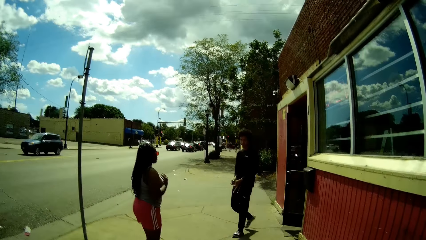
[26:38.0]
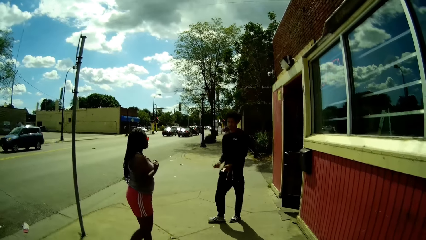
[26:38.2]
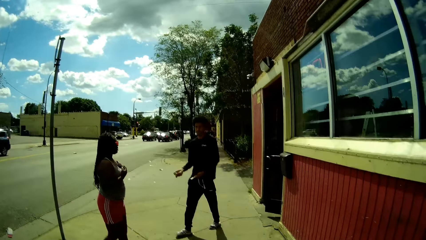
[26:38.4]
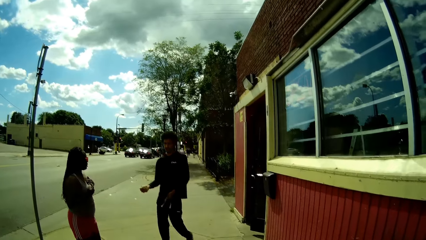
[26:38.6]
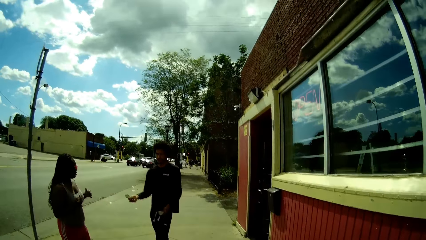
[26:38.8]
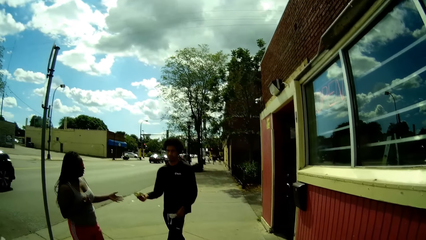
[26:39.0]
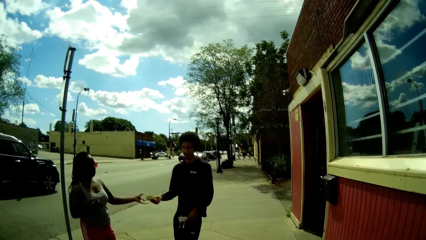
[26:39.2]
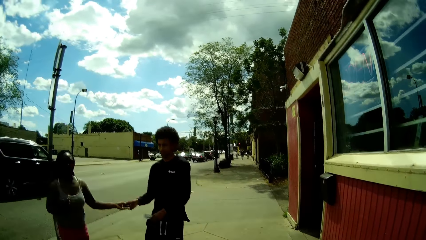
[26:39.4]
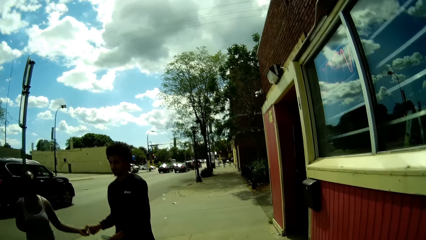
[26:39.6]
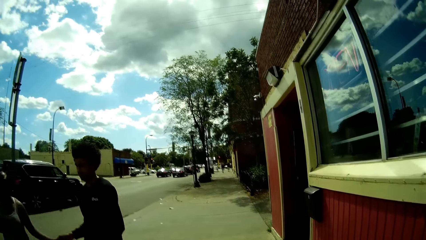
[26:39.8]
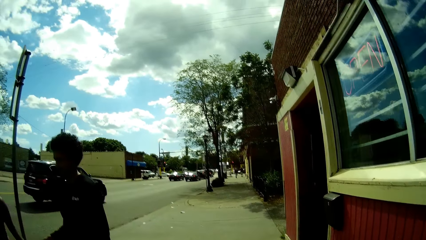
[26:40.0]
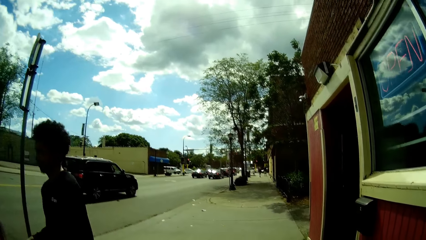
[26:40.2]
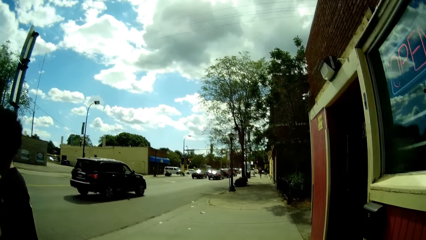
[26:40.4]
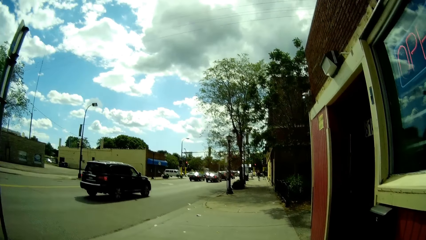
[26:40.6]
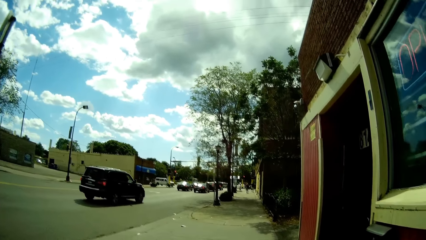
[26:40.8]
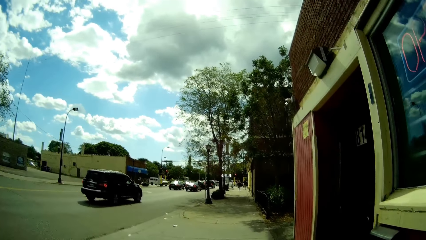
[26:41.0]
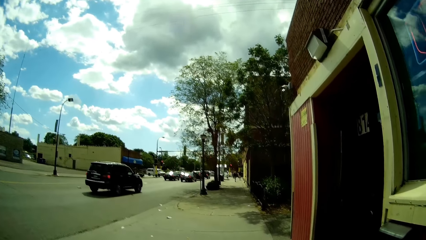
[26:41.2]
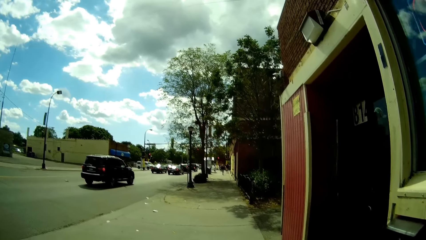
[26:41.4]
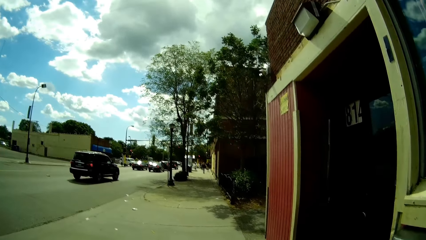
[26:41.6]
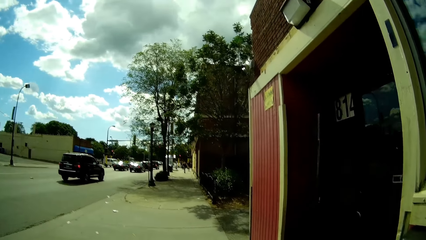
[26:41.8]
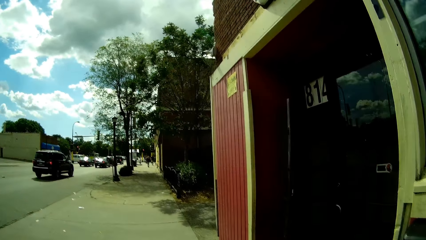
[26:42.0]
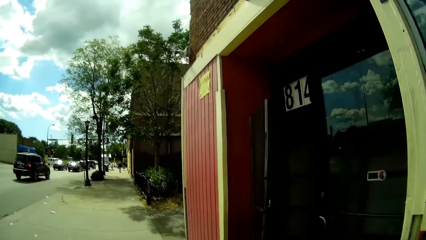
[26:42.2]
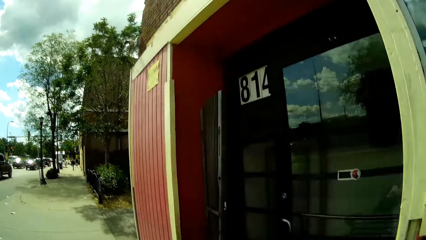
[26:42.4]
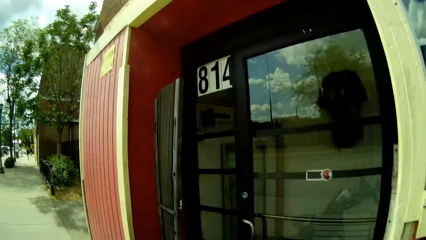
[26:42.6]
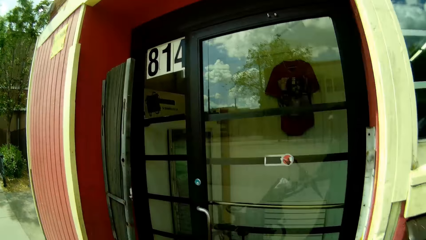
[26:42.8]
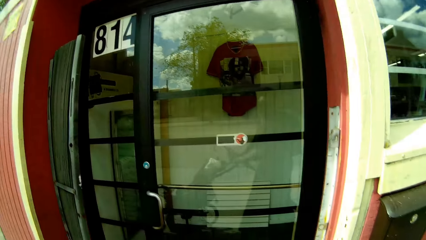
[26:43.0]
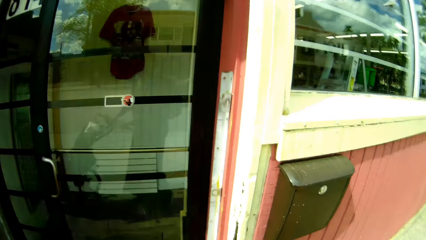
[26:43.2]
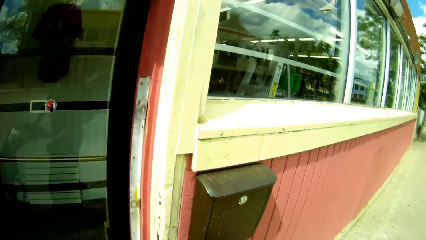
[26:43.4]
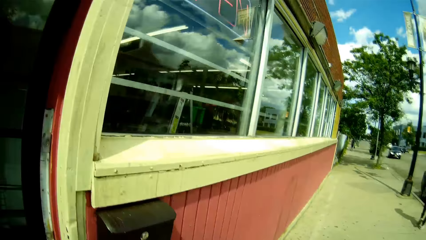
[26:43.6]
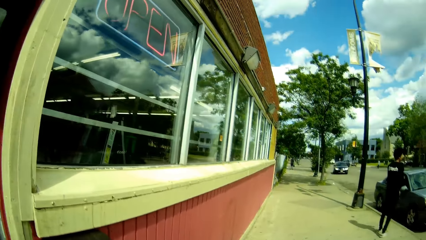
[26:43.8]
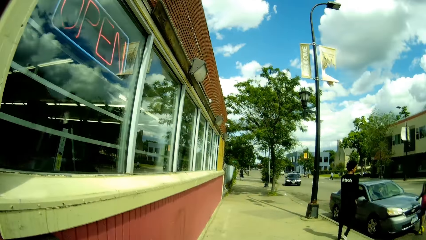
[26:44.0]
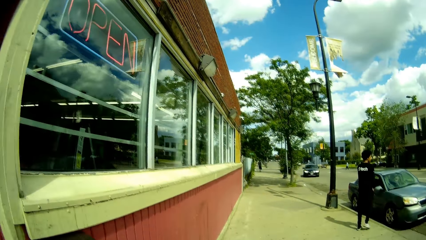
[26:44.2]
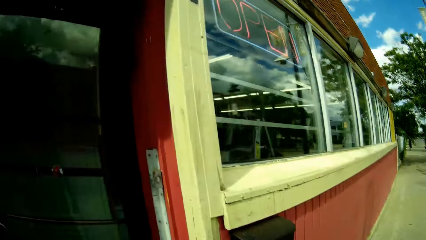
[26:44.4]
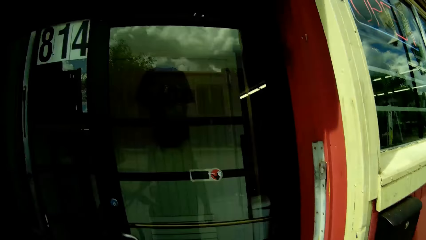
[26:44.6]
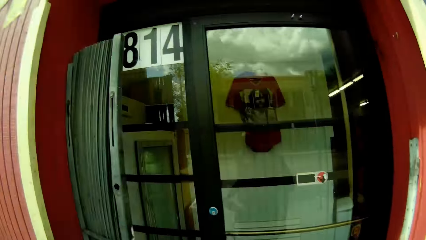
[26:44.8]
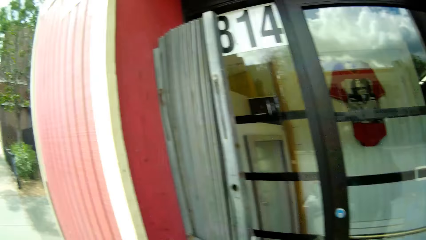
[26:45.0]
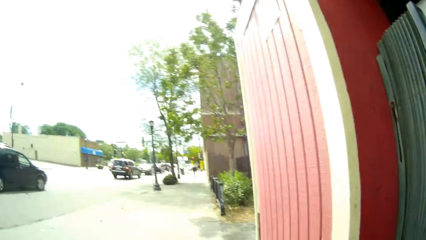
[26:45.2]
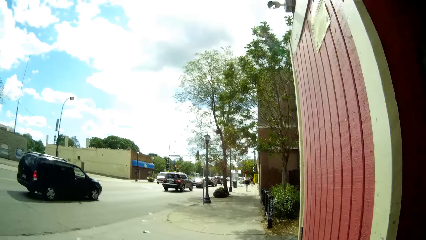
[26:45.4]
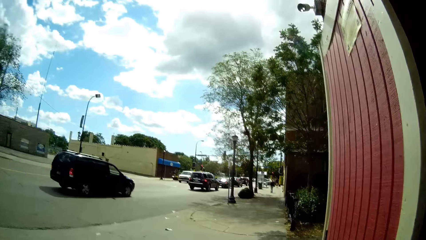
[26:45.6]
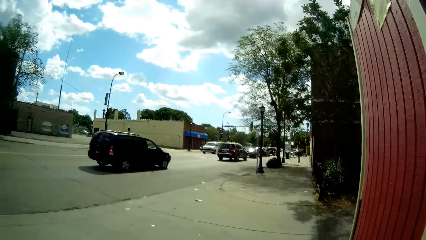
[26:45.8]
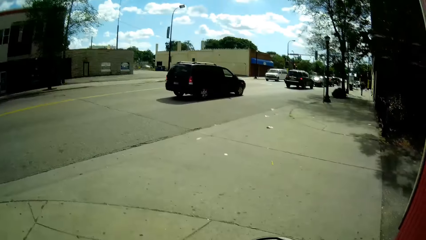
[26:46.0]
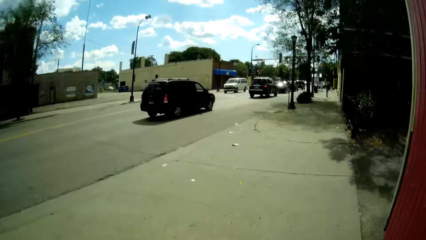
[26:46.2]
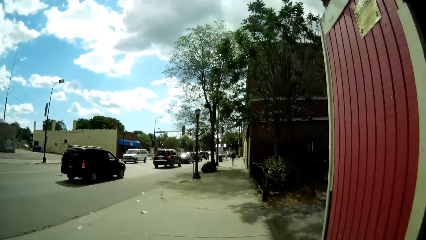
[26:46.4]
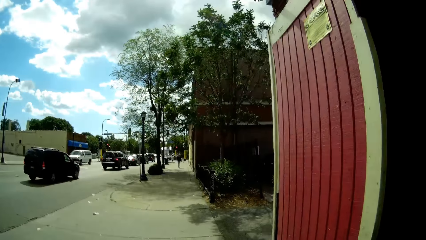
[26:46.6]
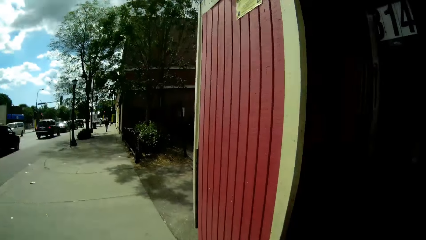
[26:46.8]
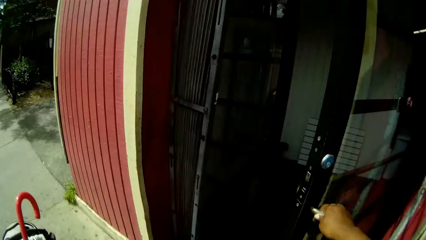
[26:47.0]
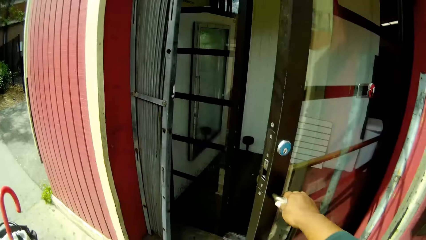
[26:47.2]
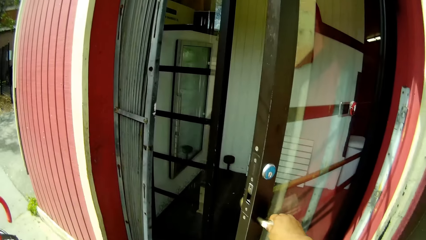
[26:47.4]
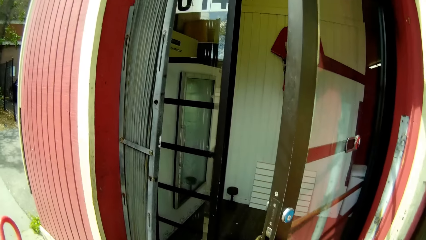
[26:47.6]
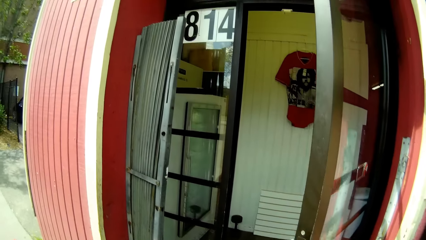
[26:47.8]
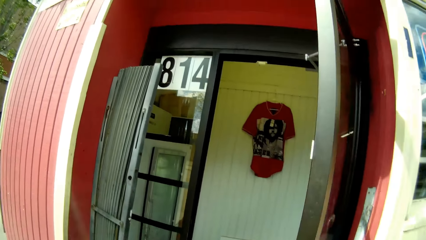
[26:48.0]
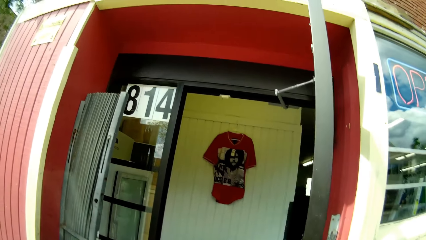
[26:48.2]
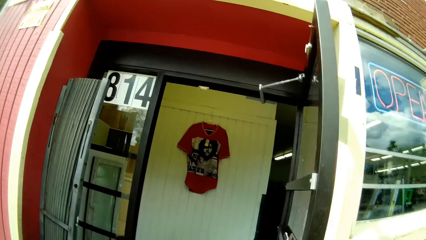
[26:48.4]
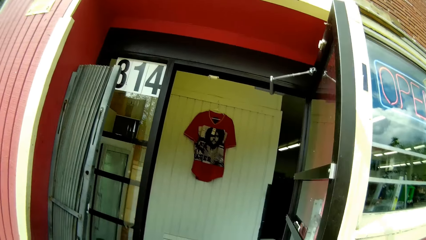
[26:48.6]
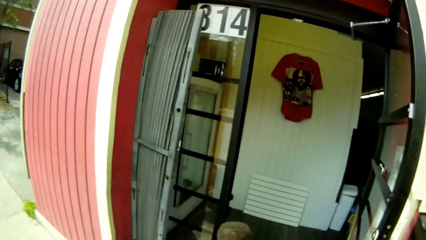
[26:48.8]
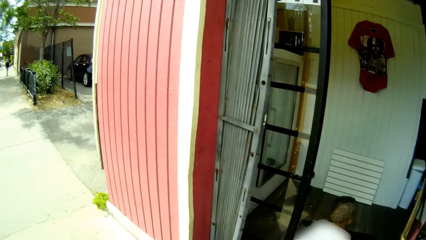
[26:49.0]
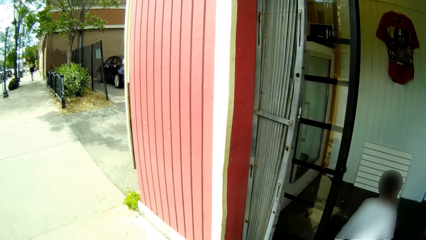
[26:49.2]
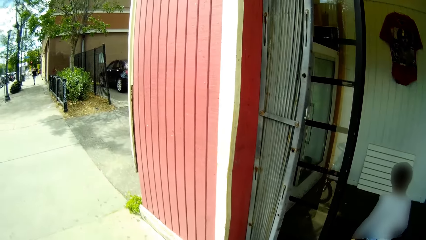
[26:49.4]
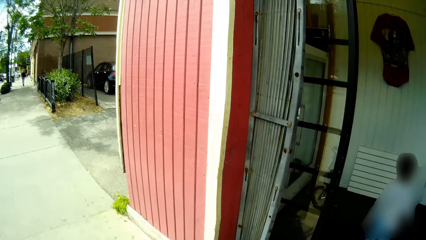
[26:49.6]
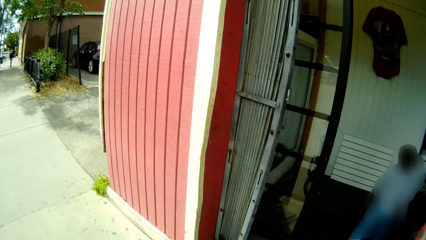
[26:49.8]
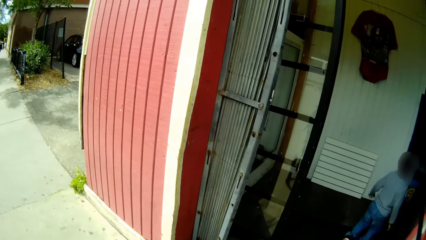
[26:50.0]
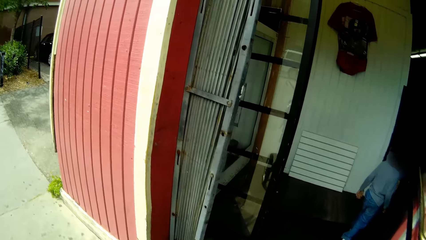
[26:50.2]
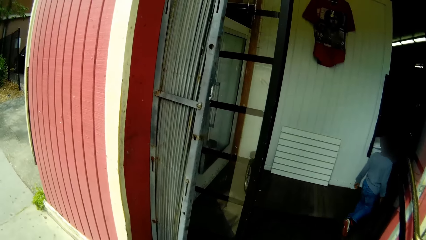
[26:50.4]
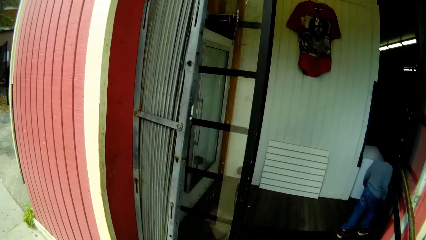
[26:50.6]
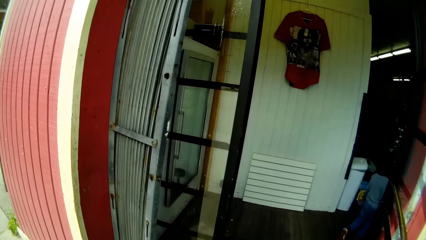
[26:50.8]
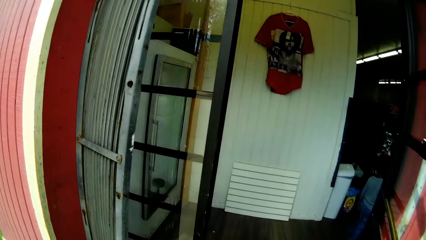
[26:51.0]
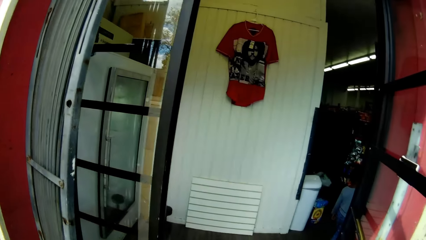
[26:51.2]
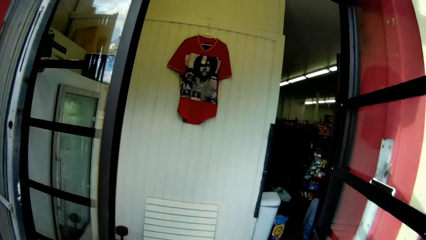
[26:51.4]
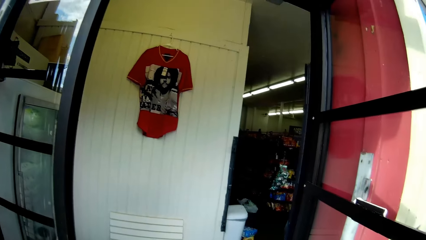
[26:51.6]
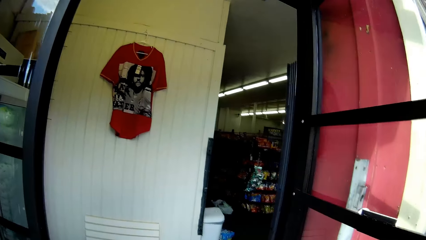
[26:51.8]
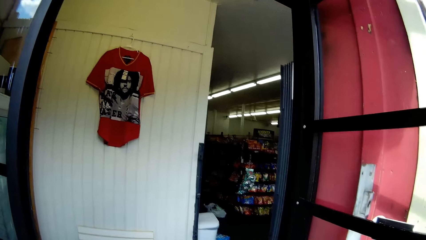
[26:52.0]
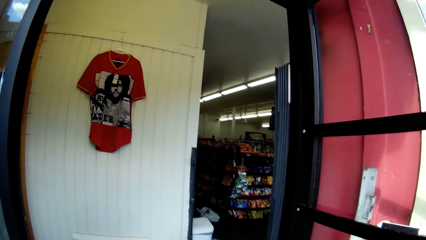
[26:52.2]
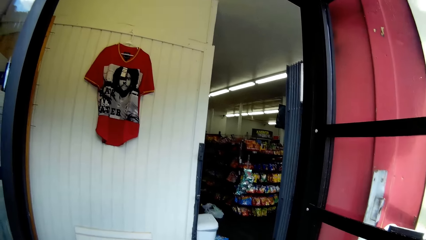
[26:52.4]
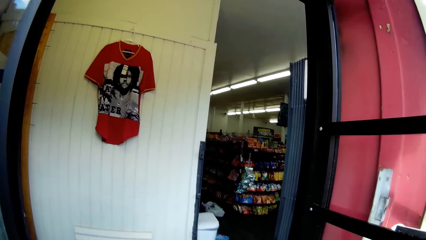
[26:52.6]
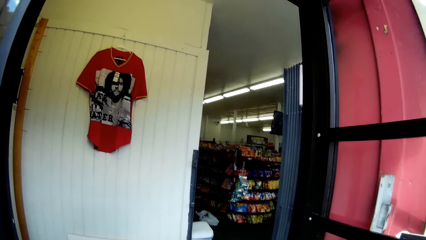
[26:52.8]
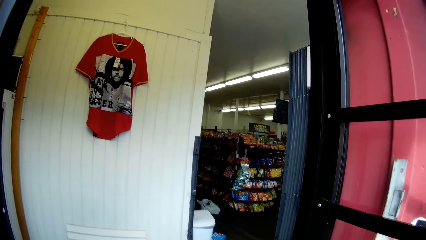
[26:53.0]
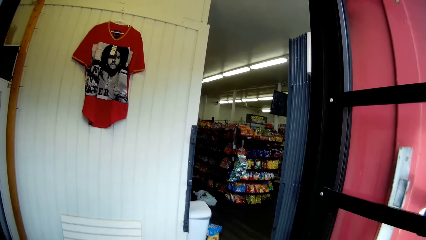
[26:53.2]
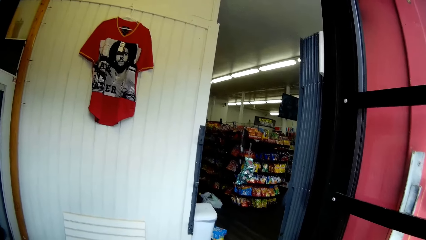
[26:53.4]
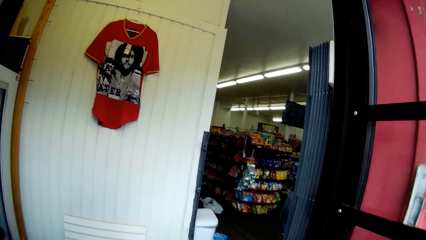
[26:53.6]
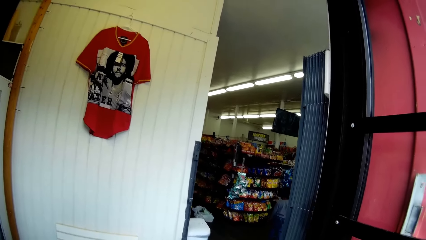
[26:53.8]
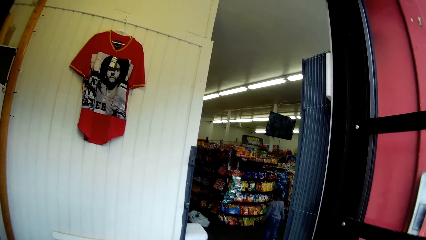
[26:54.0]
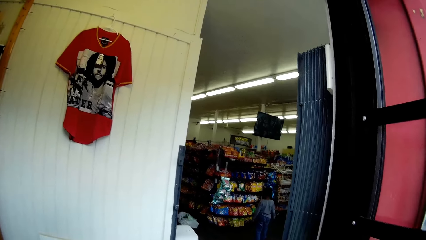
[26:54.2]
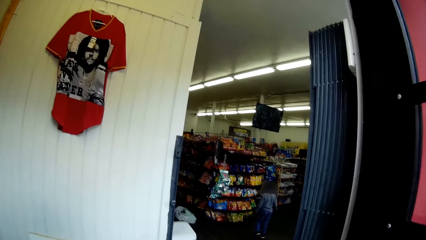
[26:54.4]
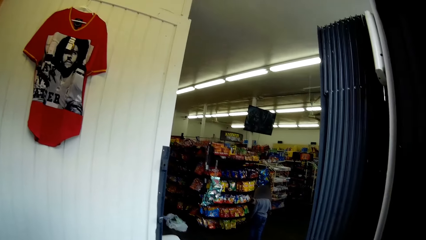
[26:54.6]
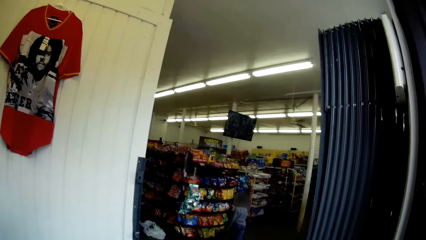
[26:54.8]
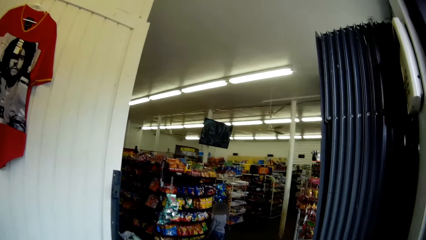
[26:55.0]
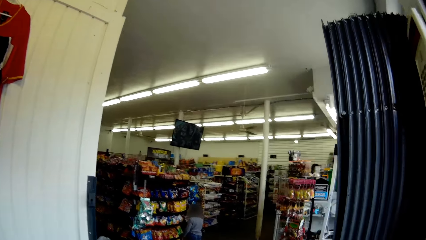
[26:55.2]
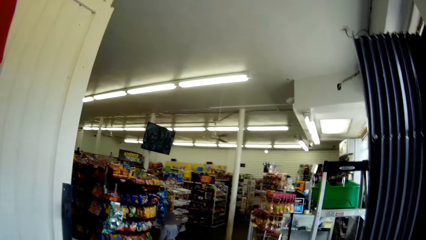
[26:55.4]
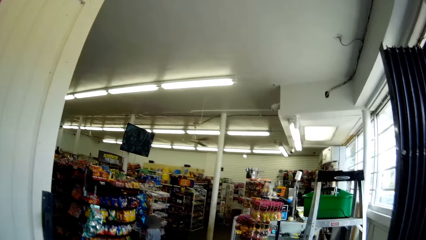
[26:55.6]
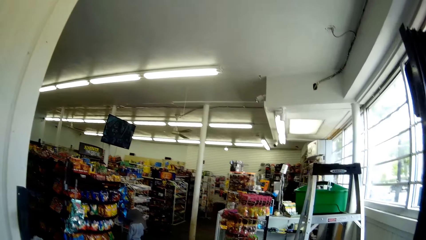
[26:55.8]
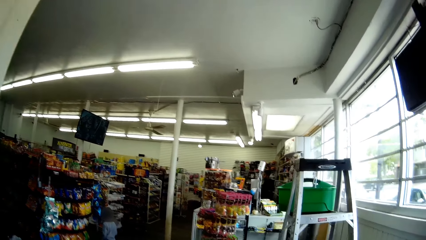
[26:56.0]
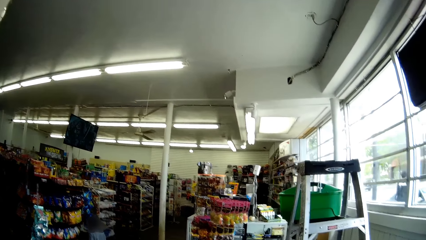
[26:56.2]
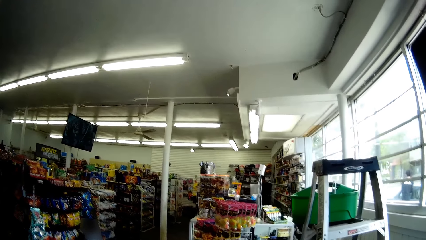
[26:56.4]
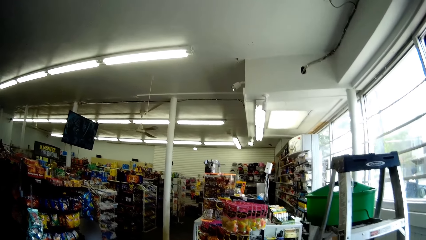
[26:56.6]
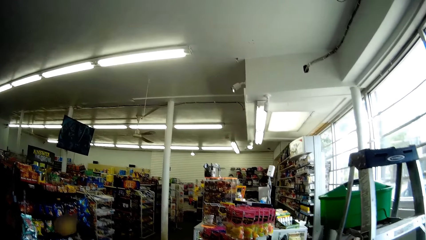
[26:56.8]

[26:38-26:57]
A man walks past the camera wearer. The camera wearer walks towards the door of the store. She talks to the boy. She opens the door. She holds the handle of the door with her right hand. She talks to the boy. The boy walks into the store. The camera wearer walks into the store. She walks in the store.
